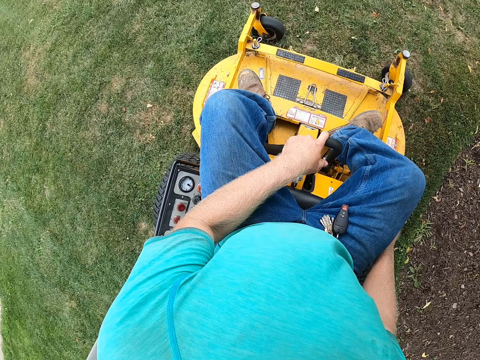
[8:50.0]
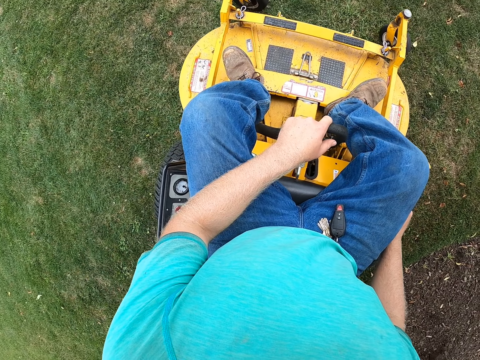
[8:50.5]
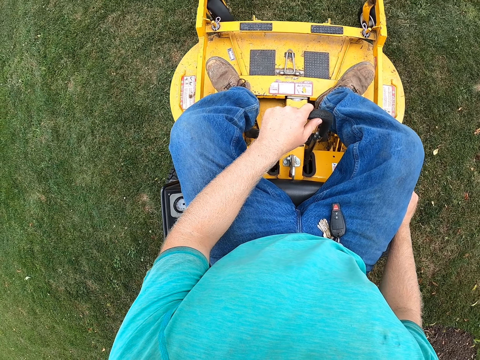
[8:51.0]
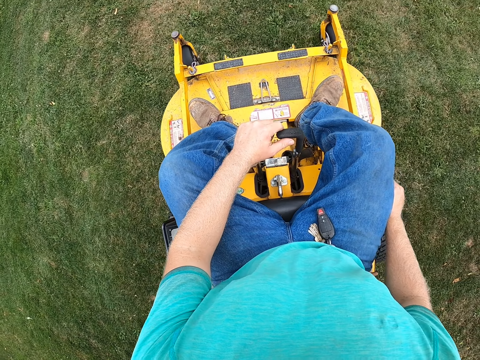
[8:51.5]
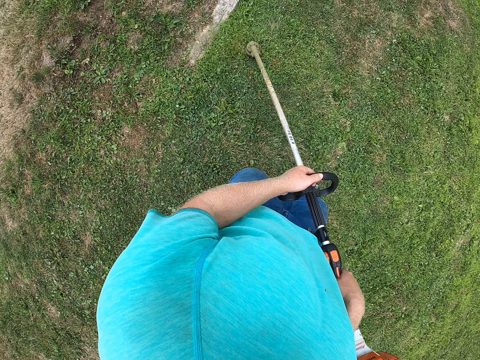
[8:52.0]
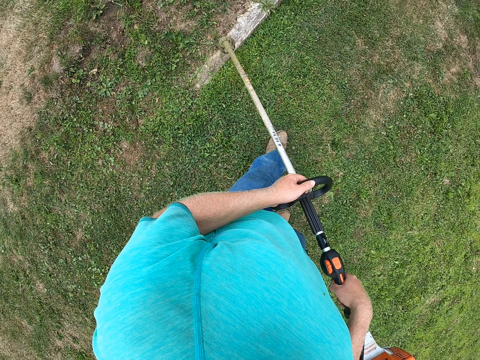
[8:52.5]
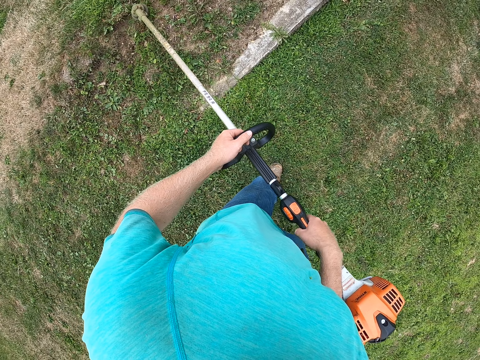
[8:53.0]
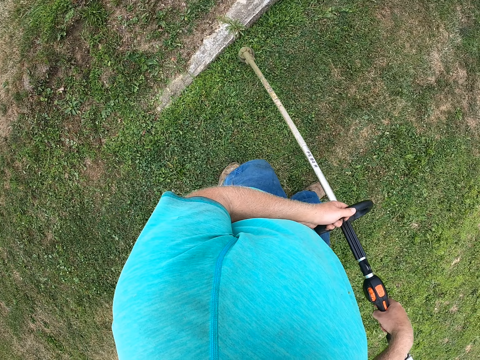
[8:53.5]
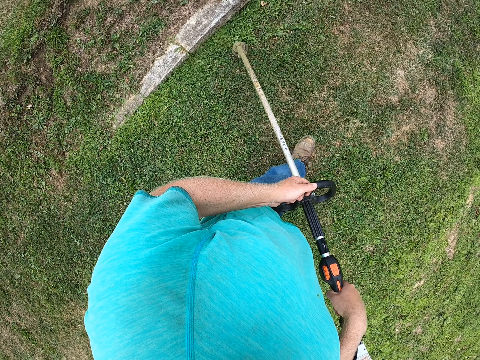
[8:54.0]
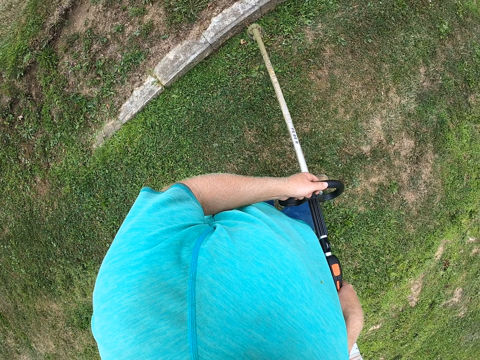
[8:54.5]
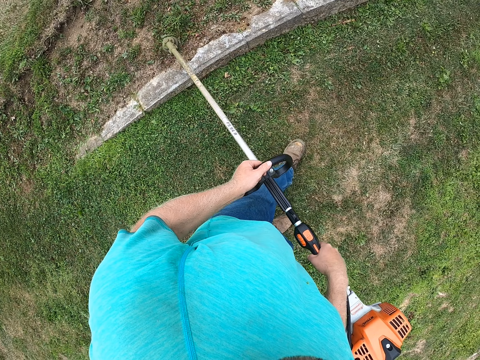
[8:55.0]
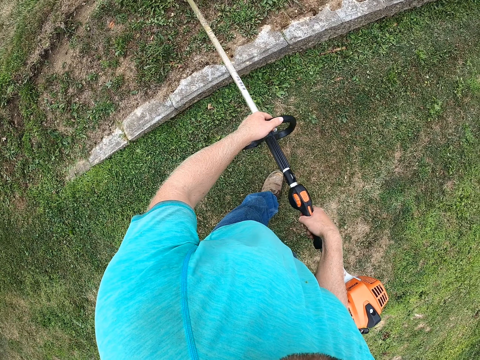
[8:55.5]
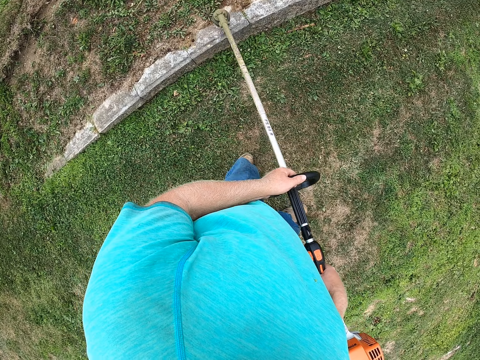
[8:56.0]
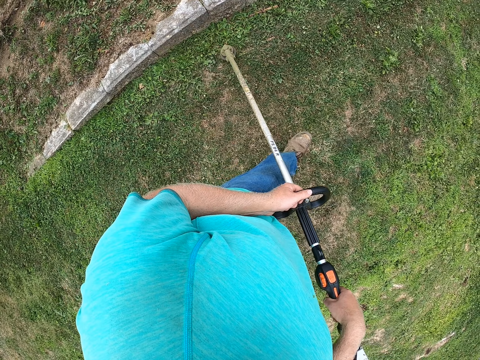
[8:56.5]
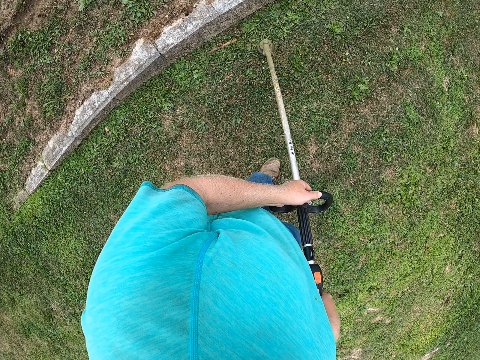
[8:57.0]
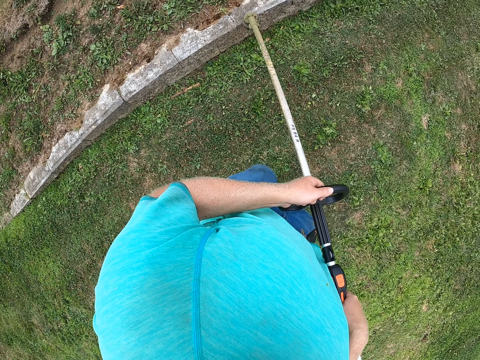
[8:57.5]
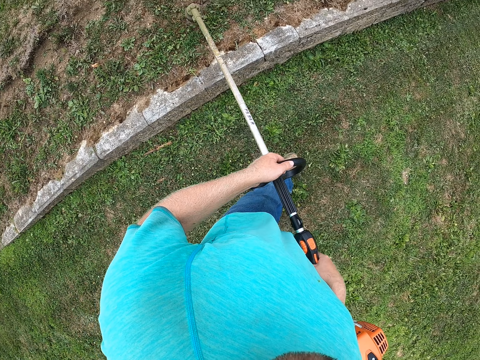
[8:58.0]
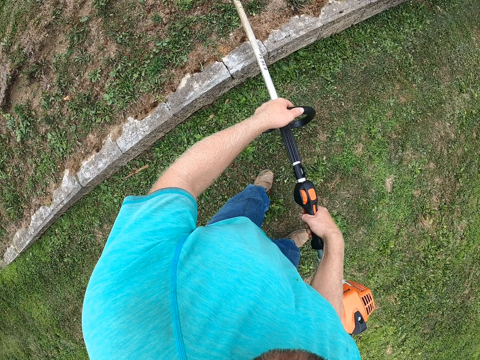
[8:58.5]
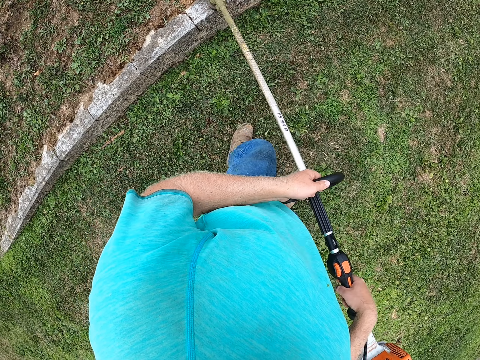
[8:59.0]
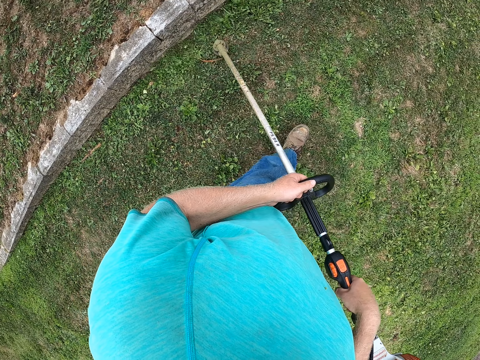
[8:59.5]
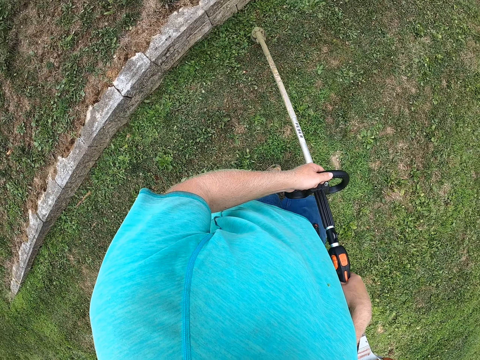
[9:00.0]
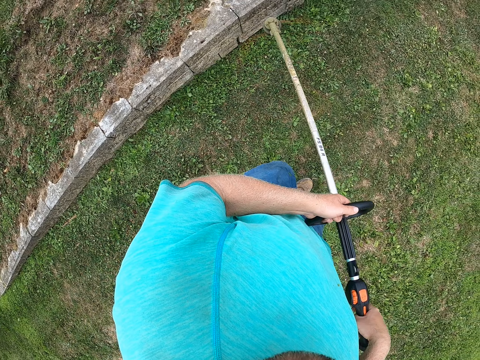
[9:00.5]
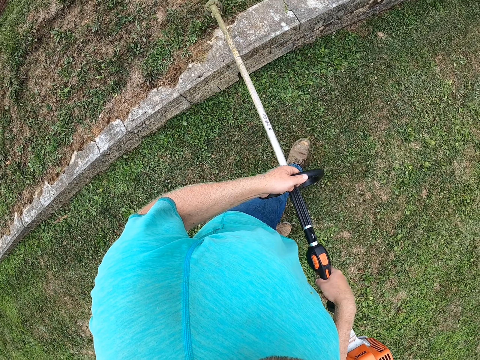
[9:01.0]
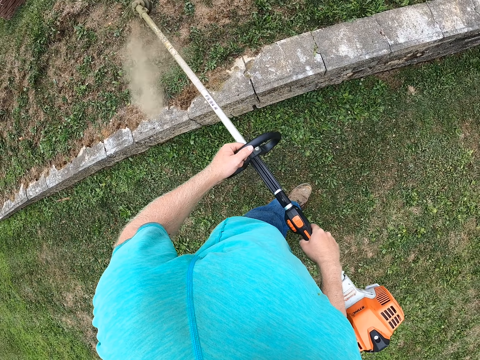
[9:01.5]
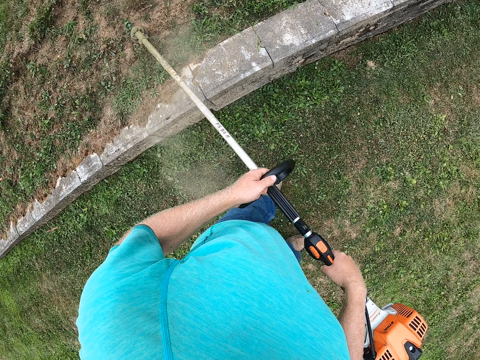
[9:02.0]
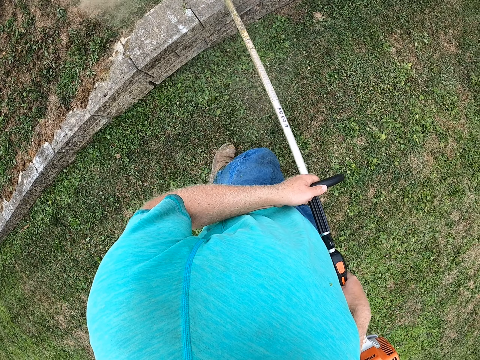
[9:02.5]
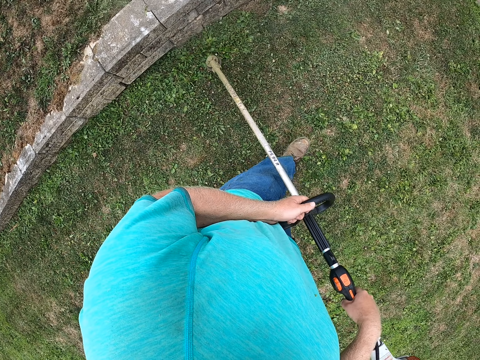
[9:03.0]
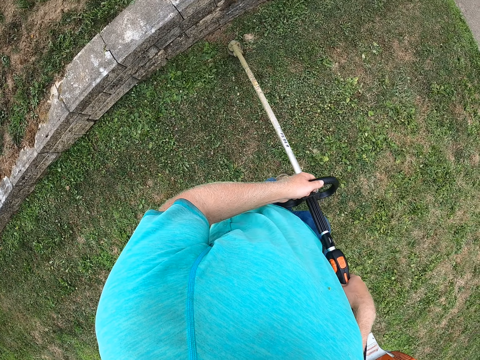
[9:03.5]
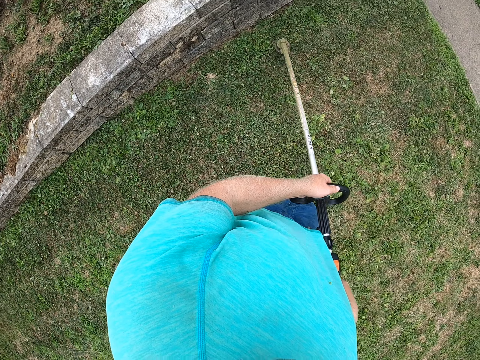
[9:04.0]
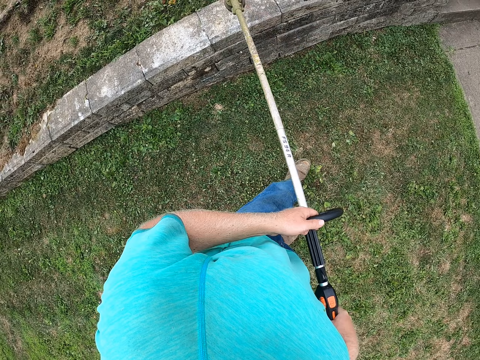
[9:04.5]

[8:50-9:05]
The camera wearer turns. They hold a lawn trimmer with both hands. They mow the lawn with the lawn trimmer in both hands. They remove dirt.

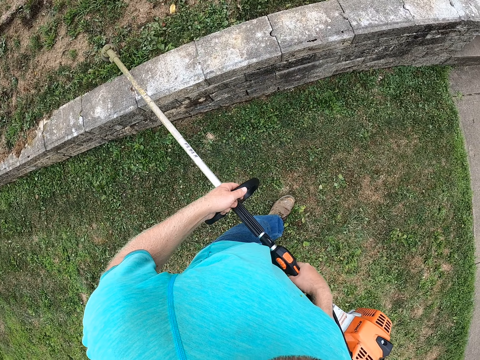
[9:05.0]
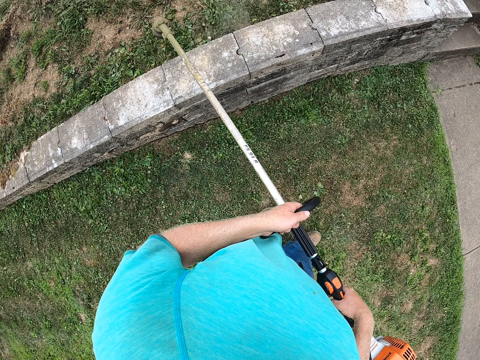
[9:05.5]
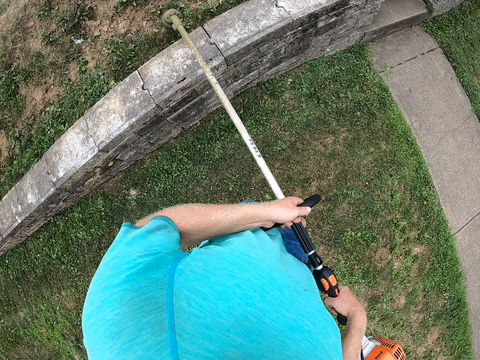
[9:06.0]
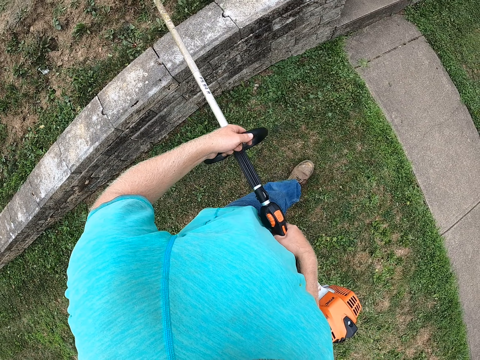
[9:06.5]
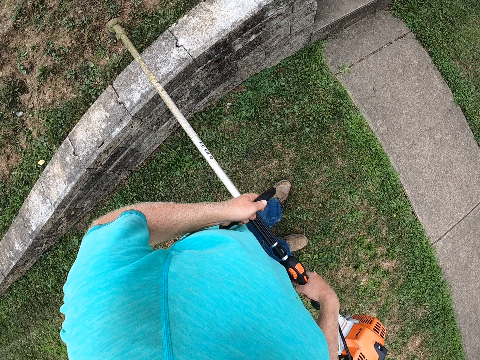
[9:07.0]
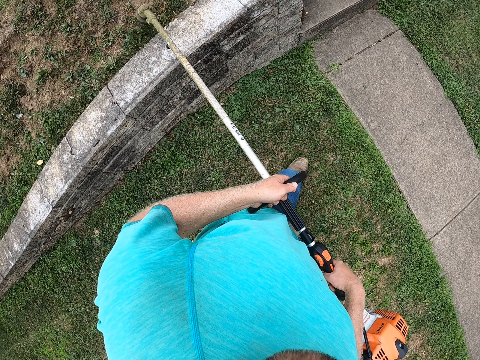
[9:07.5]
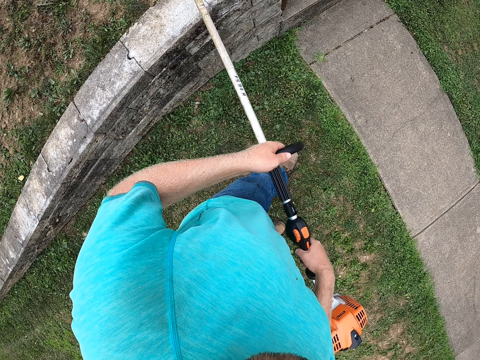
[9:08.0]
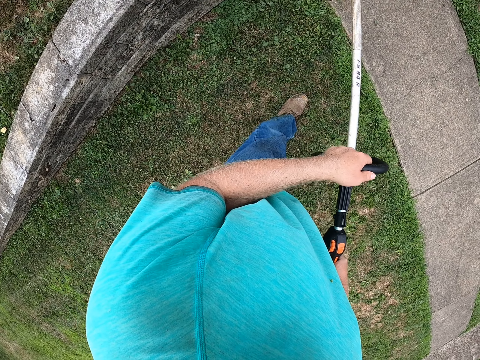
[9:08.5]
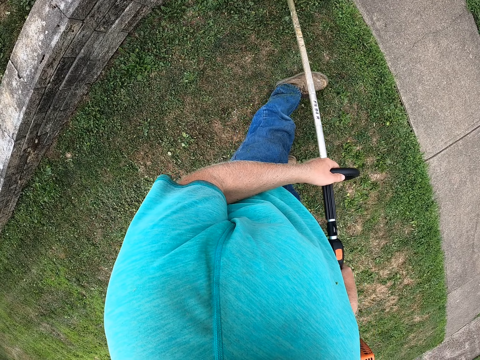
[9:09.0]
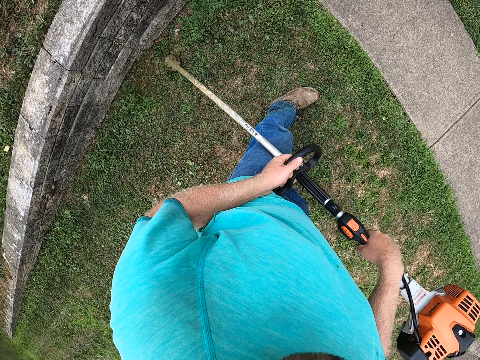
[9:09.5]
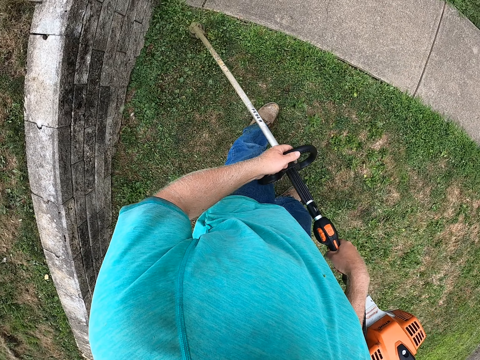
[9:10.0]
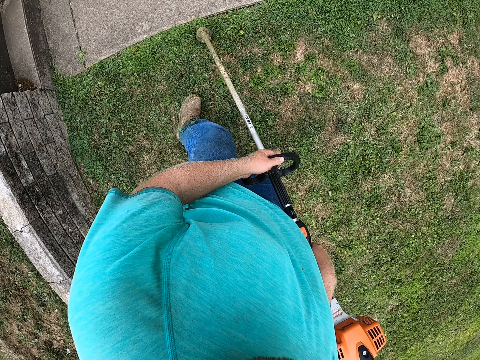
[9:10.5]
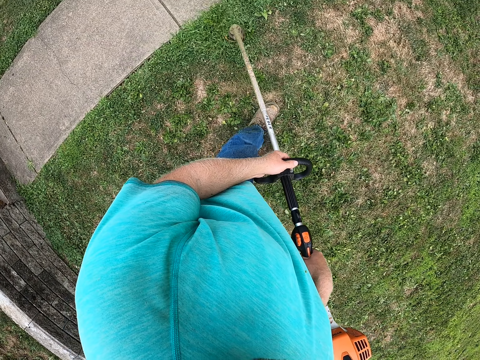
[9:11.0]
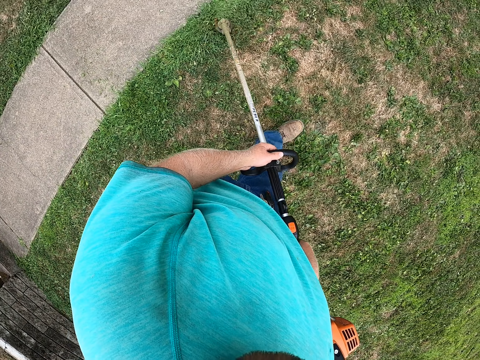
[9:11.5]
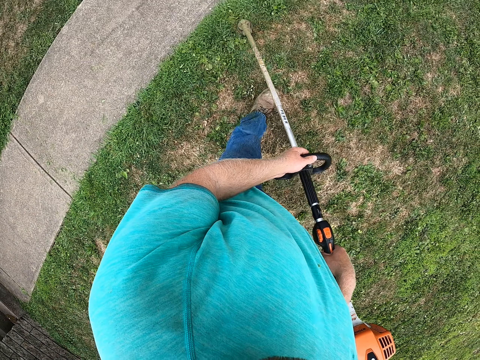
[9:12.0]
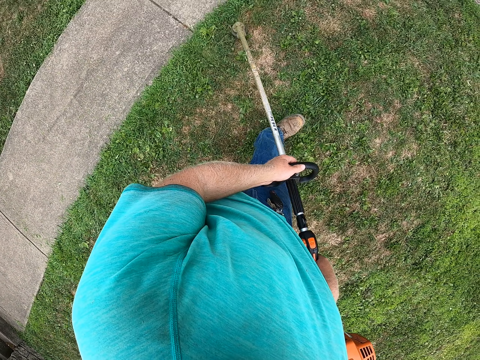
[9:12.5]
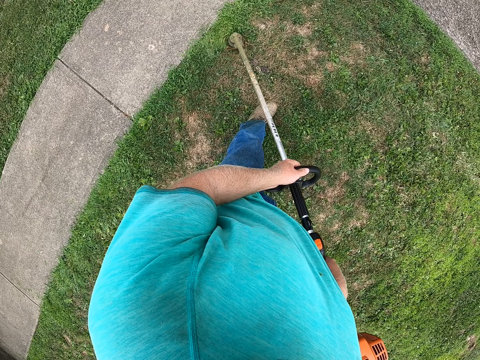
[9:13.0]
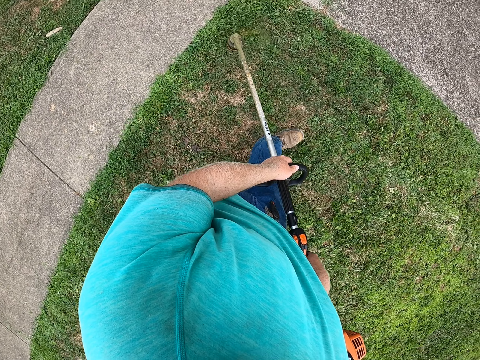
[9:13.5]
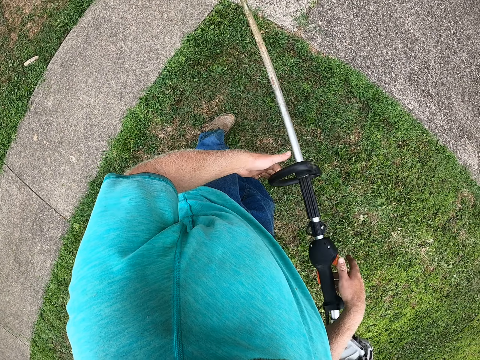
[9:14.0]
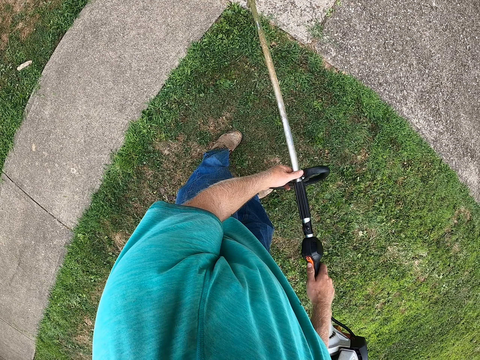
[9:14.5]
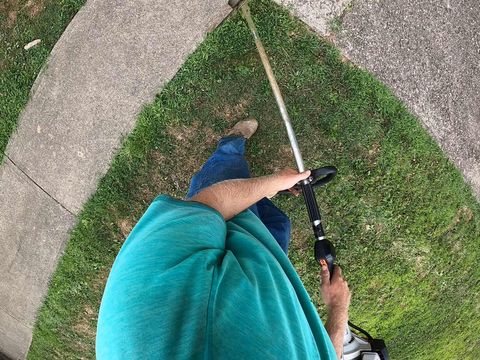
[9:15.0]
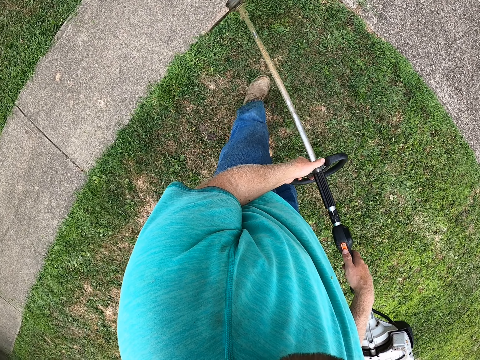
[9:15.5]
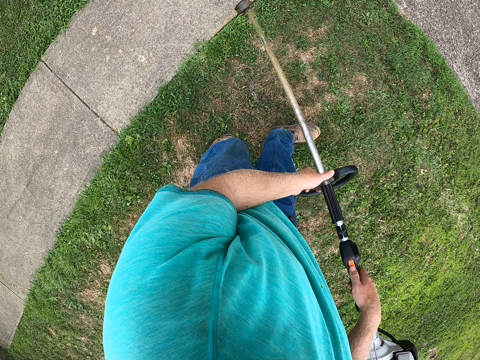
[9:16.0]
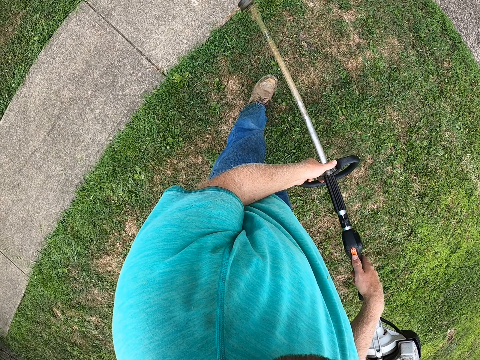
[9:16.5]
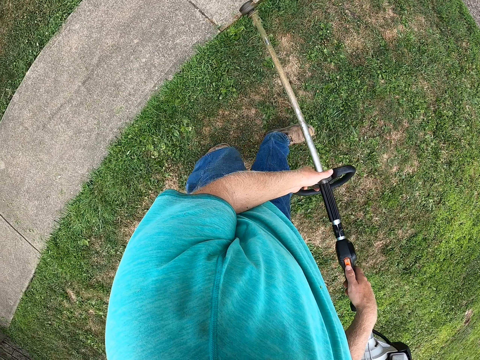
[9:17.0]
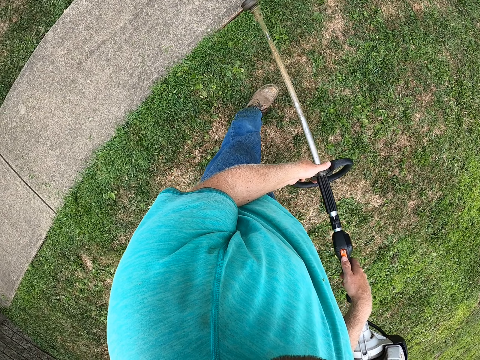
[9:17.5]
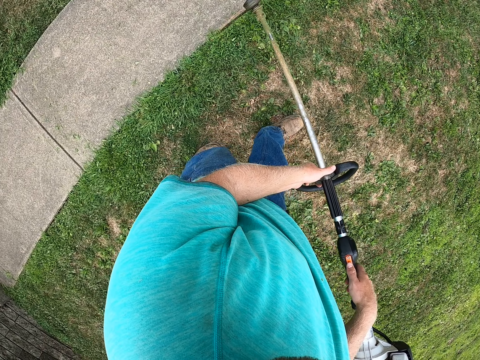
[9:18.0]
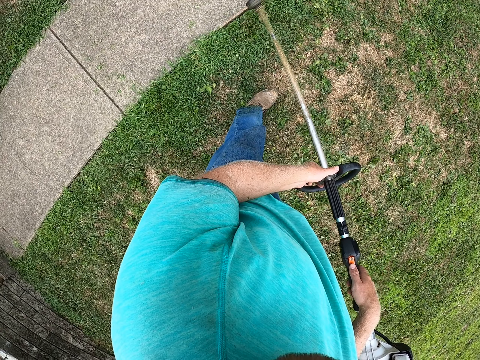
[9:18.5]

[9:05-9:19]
The camera wearer turns. They adjust the cleaner.
